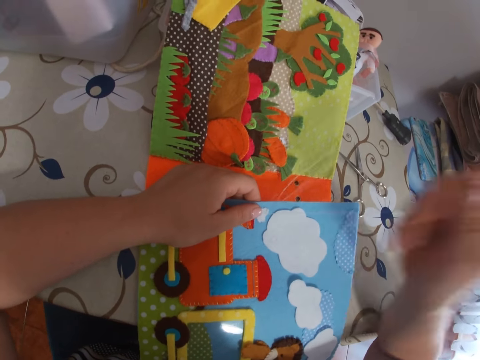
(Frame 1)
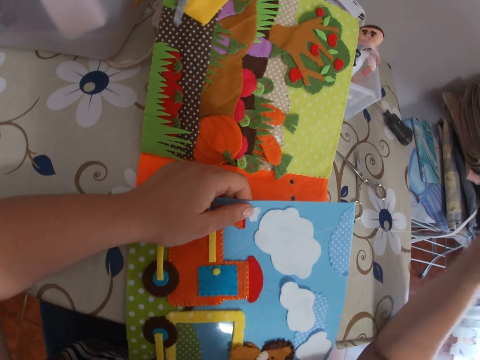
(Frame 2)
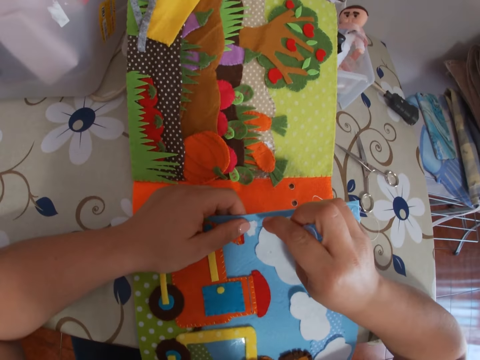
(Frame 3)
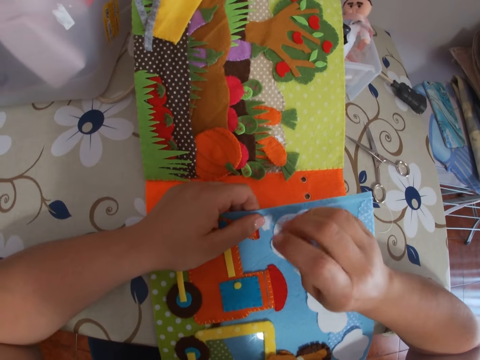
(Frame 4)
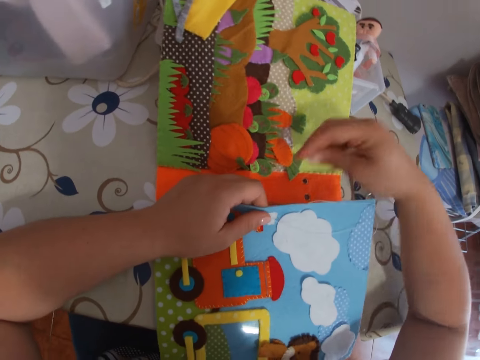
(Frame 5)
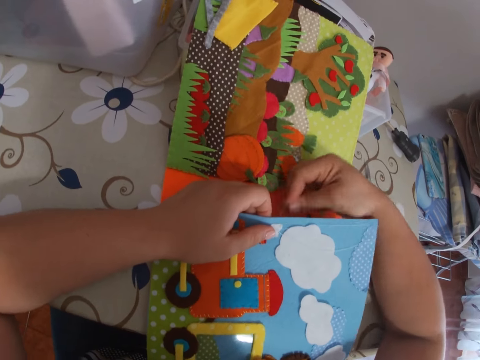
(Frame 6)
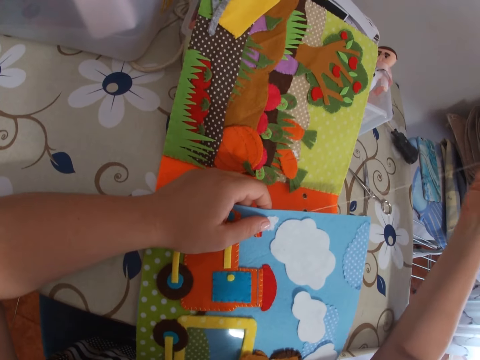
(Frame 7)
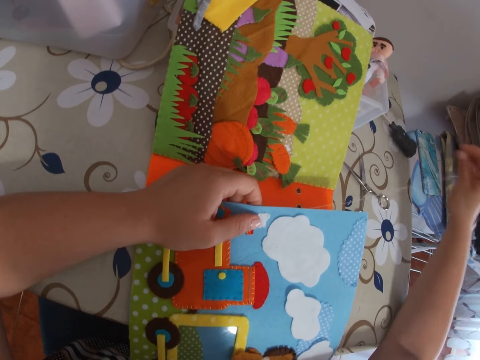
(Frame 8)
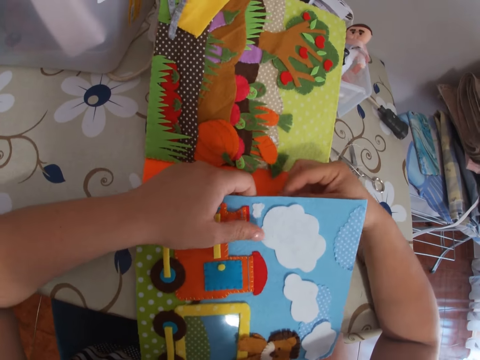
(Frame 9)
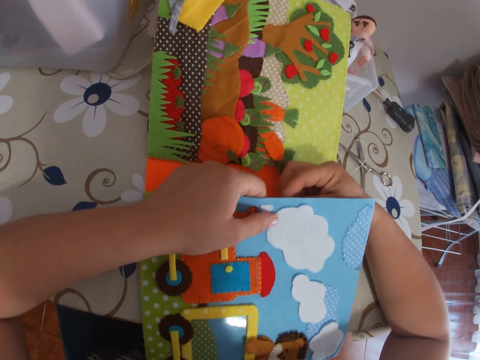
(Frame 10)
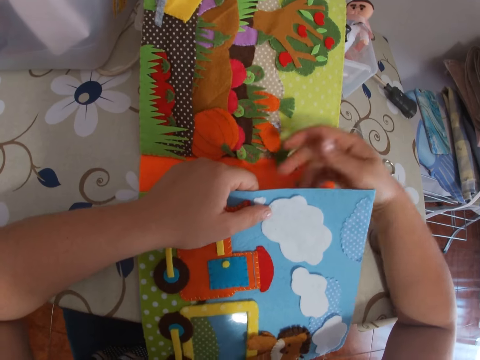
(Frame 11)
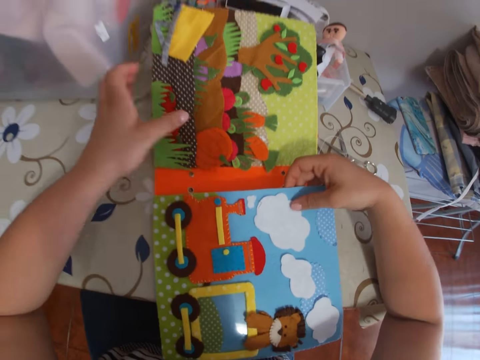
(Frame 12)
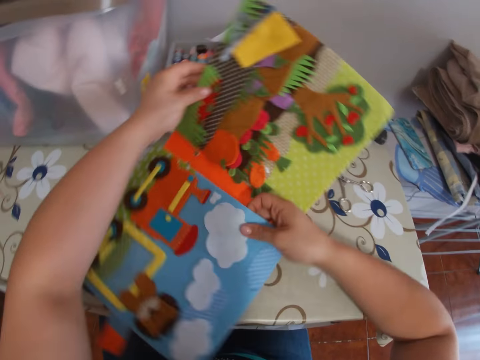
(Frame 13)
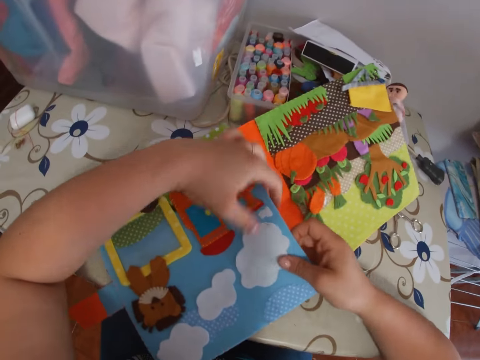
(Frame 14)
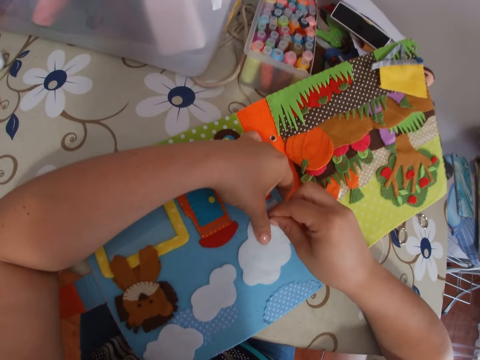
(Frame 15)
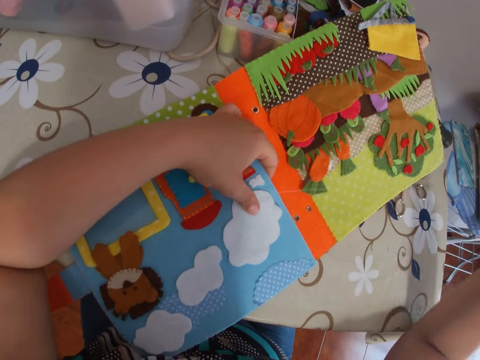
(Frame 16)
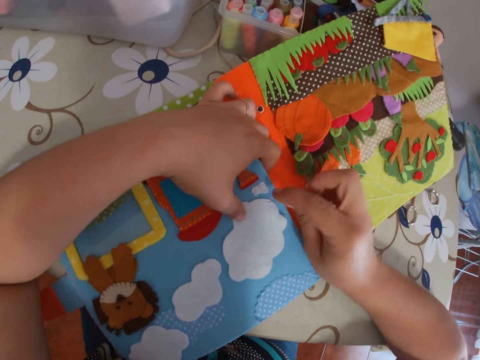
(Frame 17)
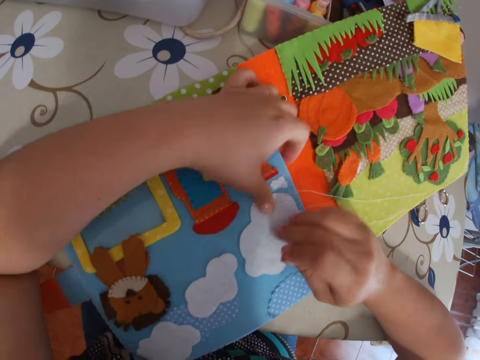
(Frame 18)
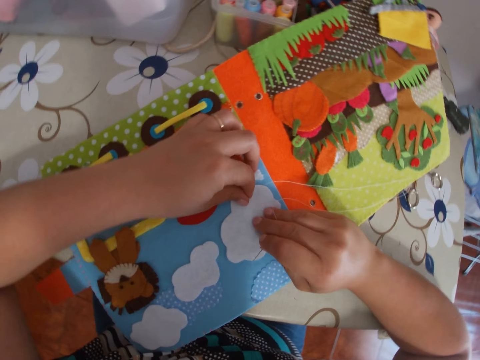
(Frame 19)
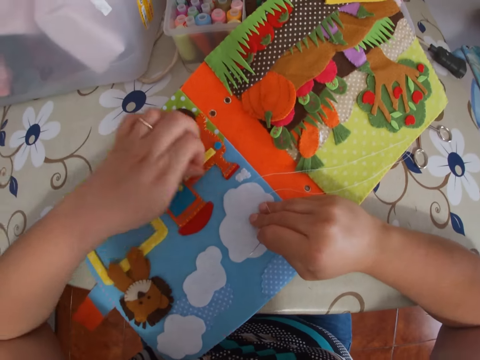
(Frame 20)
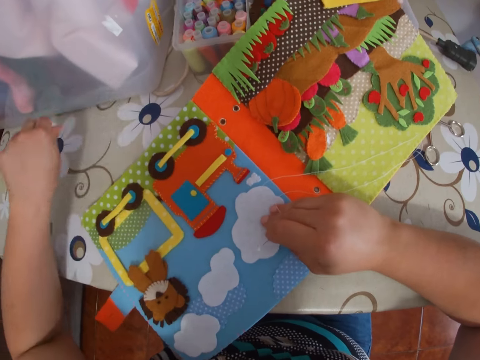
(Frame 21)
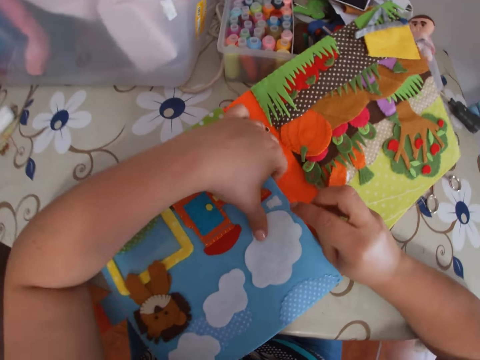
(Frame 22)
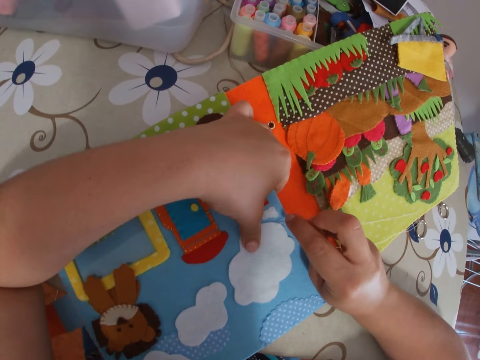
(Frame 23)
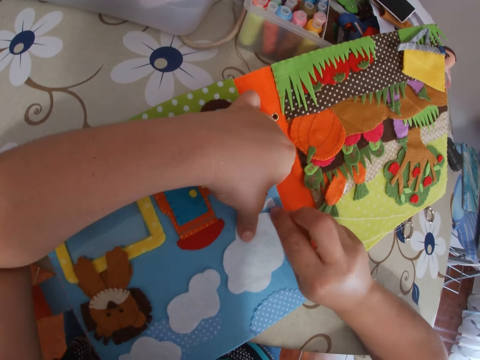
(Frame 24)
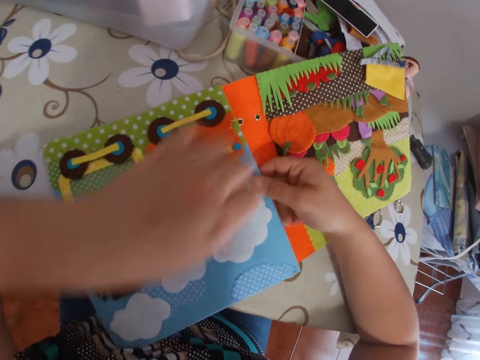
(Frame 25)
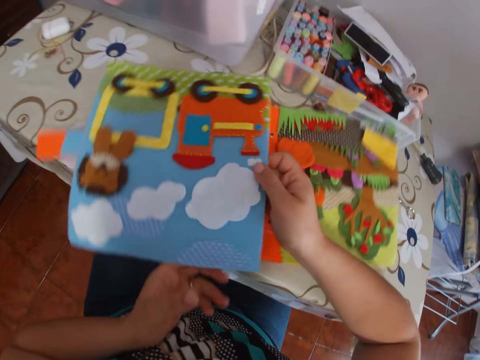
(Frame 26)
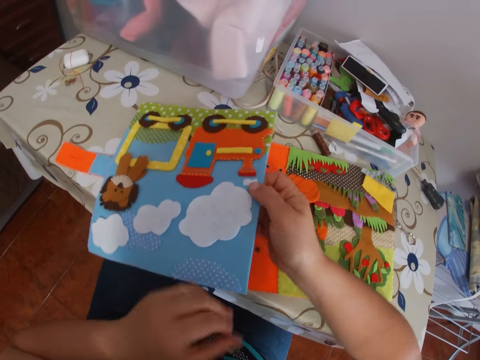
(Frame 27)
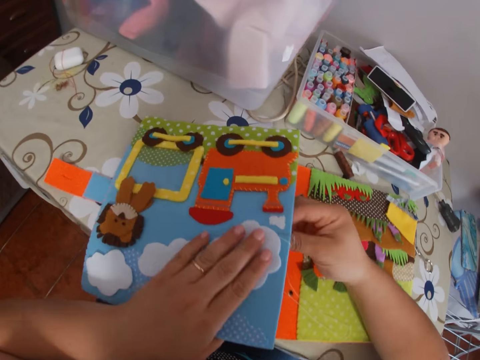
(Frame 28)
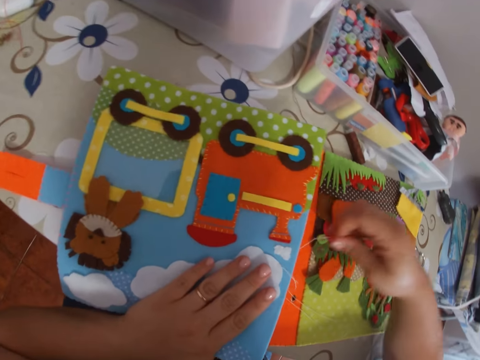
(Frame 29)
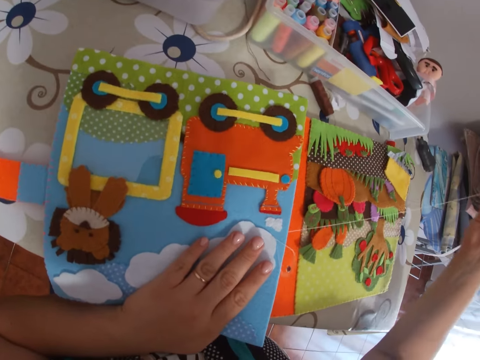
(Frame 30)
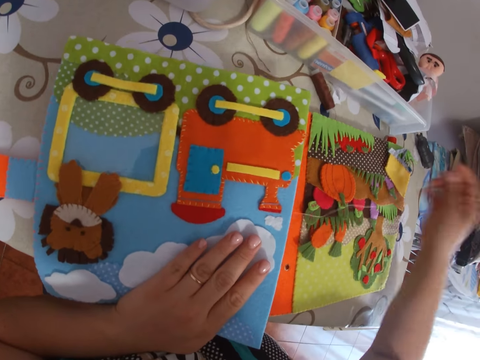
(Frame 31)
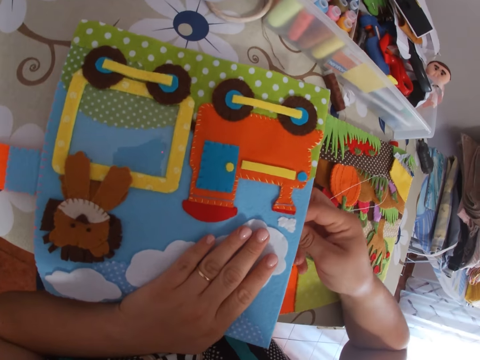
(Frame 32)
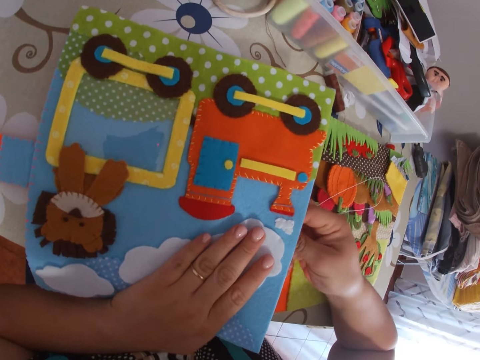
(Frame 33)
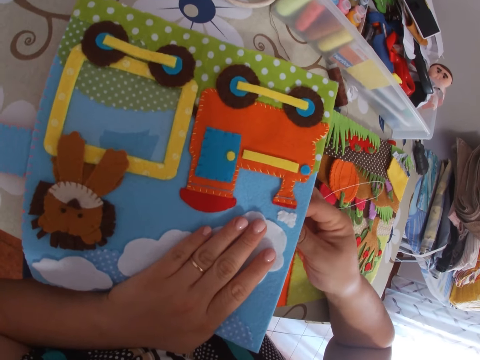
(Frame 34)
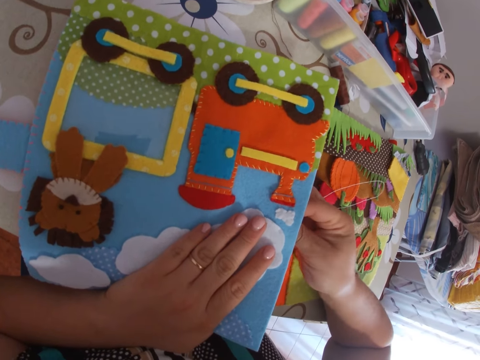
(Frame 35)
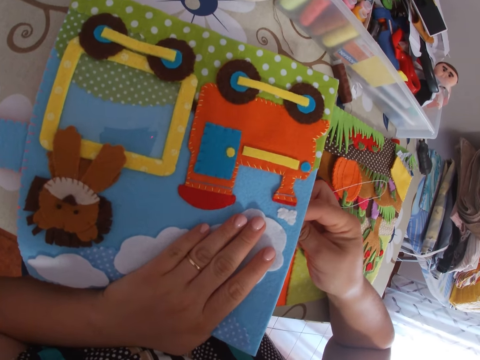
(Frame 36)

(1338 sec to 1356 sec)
The camera wearer pulls the needle with thread through the paper with her right hand. She sticks the needle with thread on the paper. She sews the cardboard with the needle. She pulls the needle with thread through the paper with her right hand. She sticks the needle with thread on the paper. She turns the paper book. She moves the cardboard on the table. She pulls the needle with thread through the paper with her right hand. She removes unwanted material on the page. She sticks the needle with thread on the paper. She sews the cardboard with the needle. She turns the paper book. She moves the cardboard on the table. She pulls the needle with thread through the paper with her right hand. She sticks the needle with thread on the paper. She sews the cardboard with the needle.

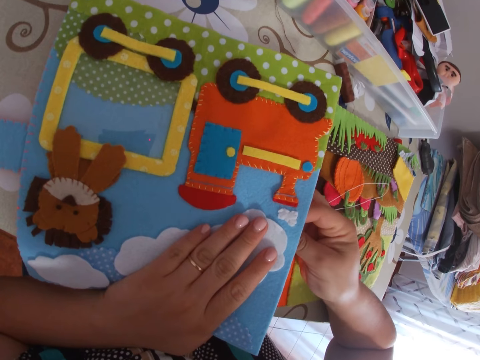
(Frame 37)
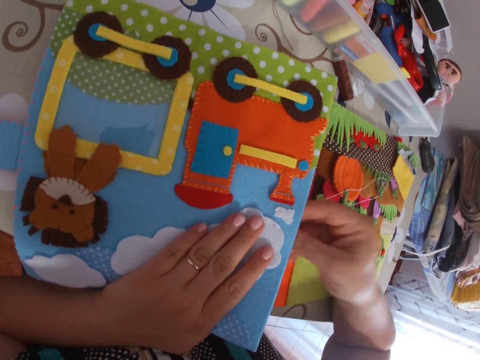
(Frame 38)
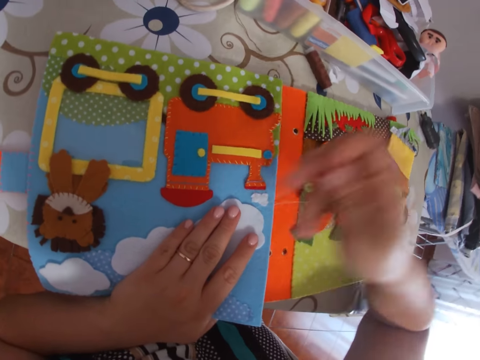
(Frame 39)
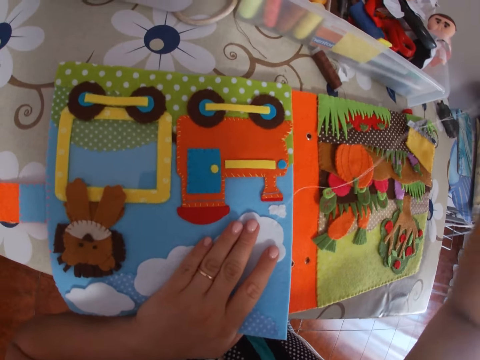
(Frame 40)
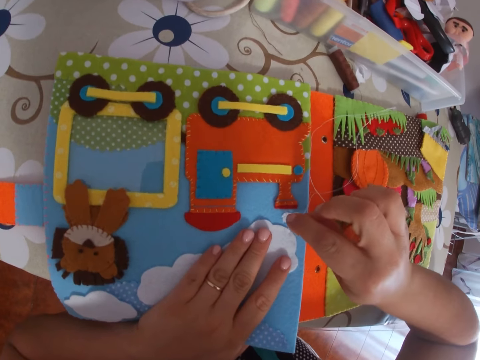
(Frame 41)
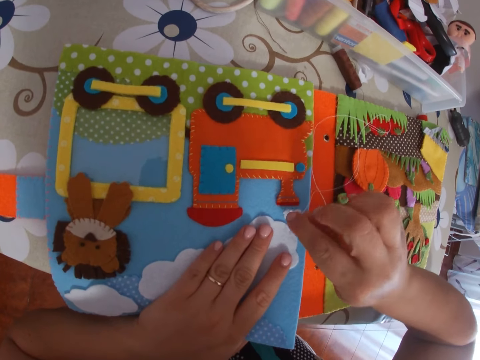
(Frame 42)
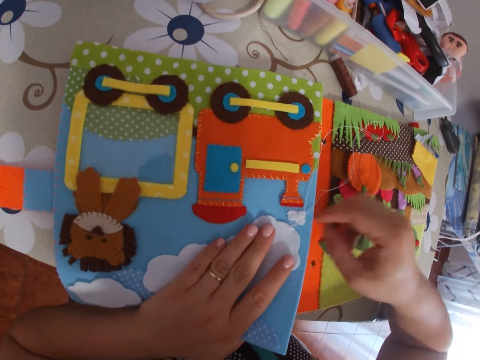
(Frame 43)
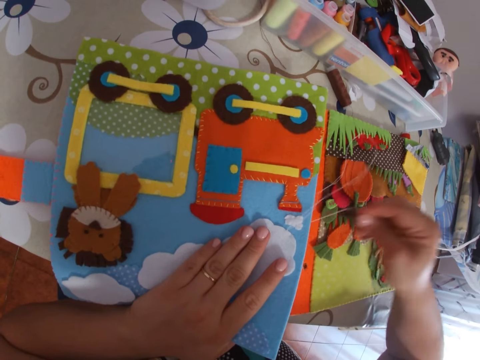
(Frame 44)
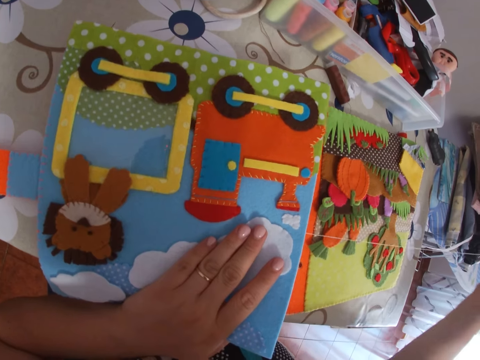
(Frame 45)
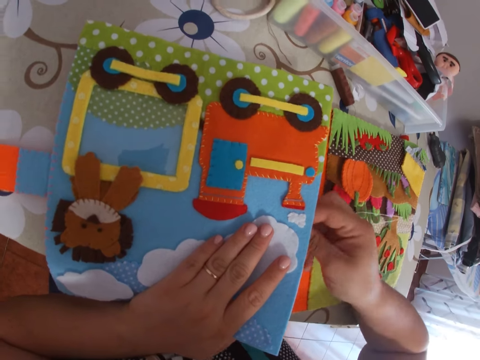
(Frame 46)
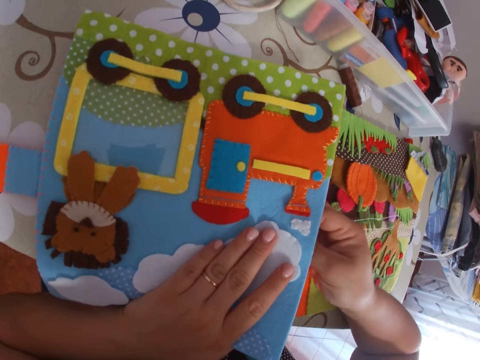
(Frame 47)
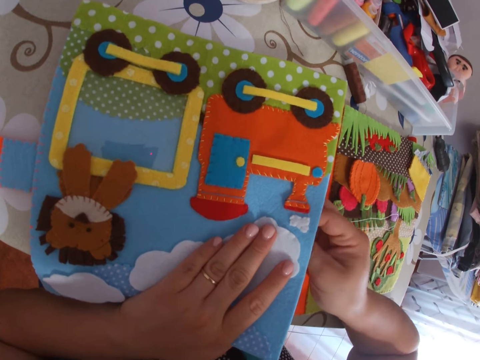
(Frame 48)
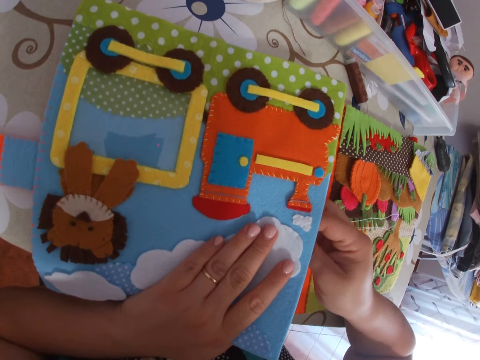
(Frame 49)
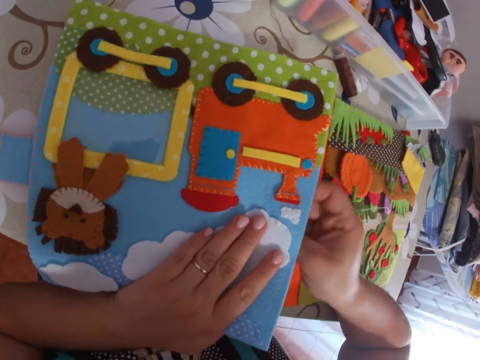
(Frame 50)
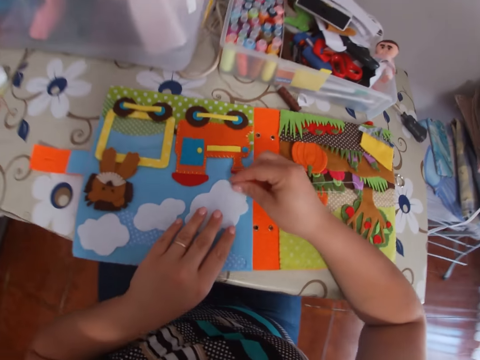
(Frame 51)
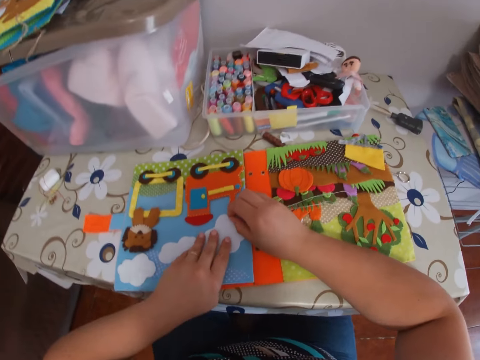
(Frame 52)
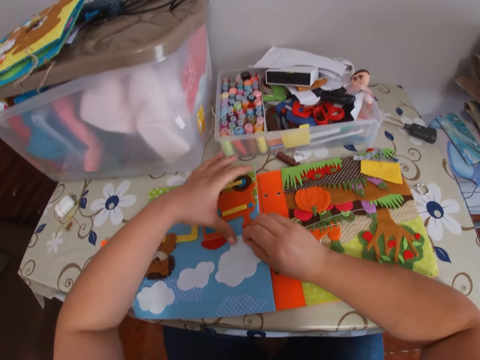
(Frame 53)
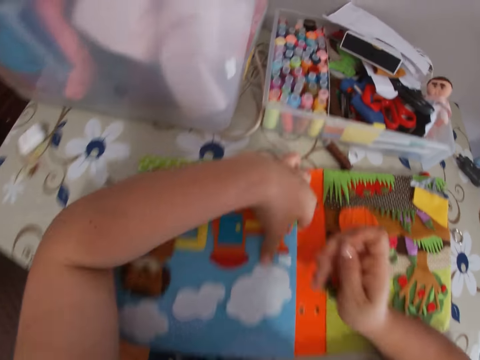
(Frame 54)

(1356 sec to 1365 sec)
The camera wearer pulls the needle with thread through the paper with her right hand. She sticks the needle with thread on the paper. She sews the cardboard with the needle. She pulls the needle with thread through the paper with her right hand. She sticks the needle with thread on the paper. She sews the cardboard with the needle. She holds the needle. She holds the page and pulls the needle with thread through the paper.
